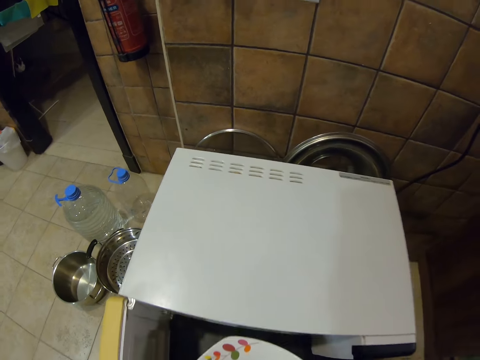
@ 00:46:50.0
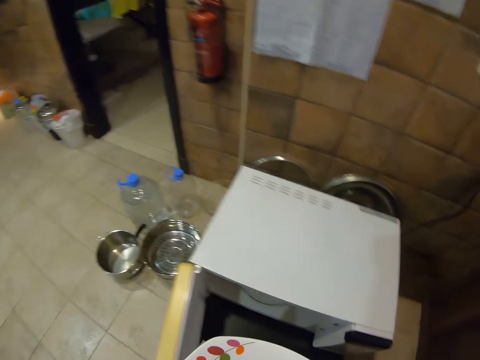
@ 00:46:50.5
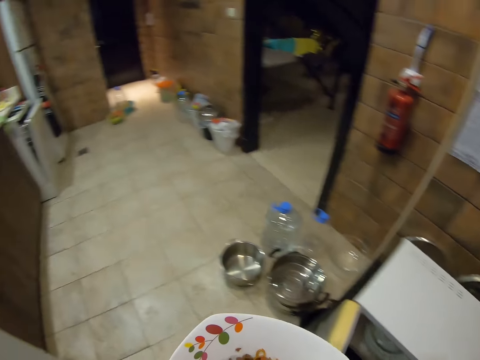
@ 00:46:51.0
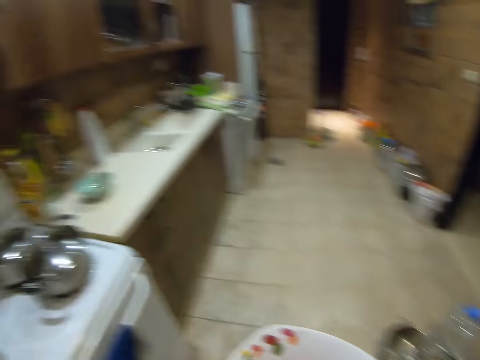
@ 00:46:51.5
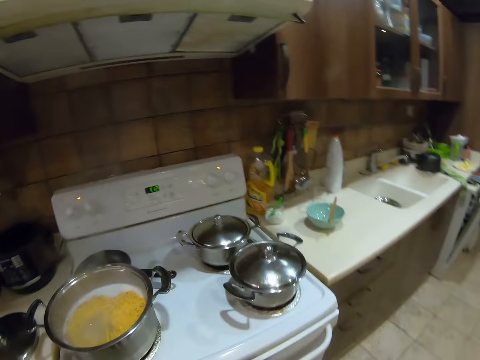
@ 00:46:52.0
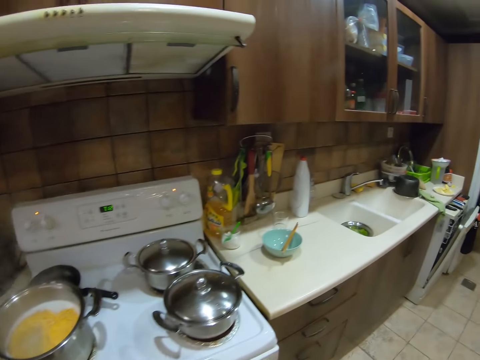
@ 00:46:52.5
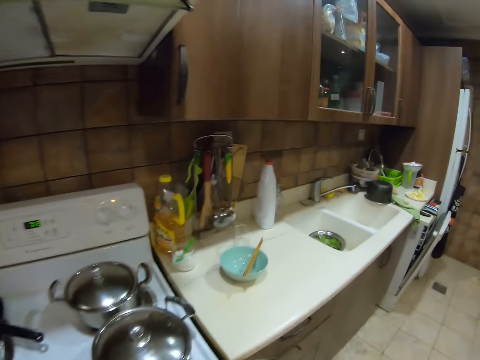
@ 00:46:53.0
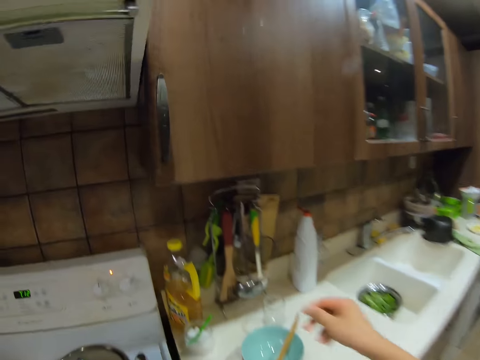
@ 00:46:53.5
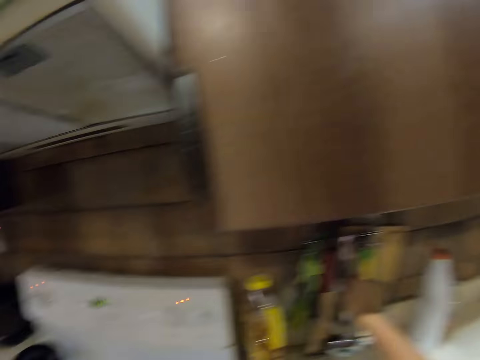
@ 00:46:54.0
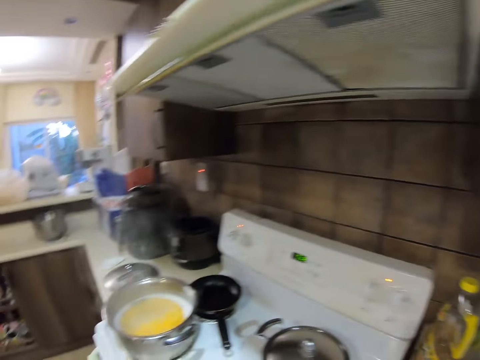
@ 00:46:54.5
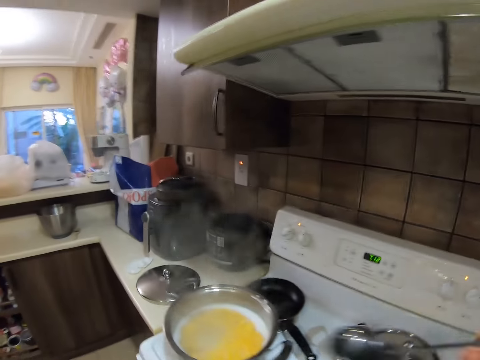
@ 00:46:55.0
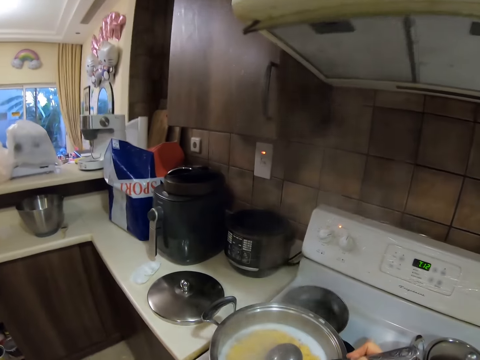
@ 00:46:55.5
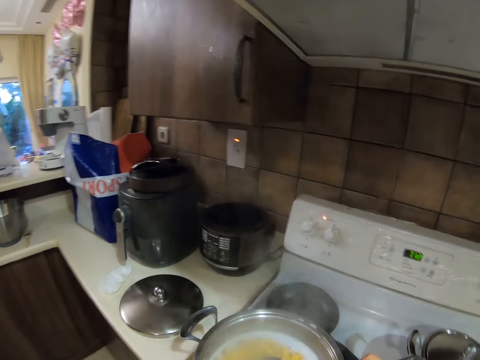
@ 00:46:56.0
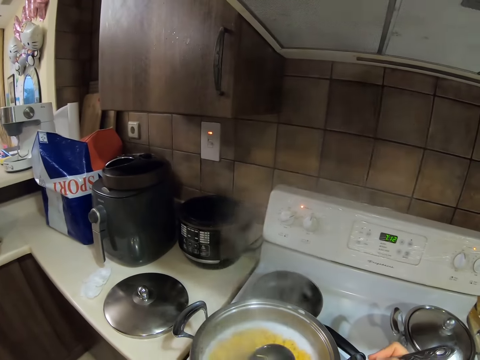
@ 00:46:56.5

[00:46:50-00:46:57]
The camera wearer removes a plate from the microwave. They put down the plate. They pick up a serving spoon.

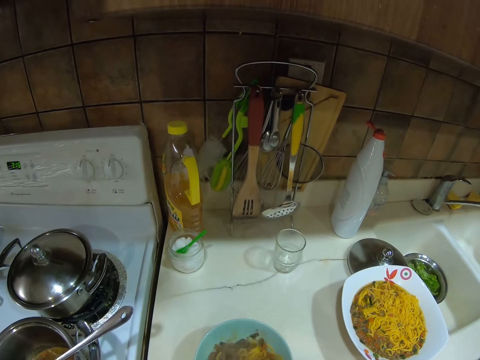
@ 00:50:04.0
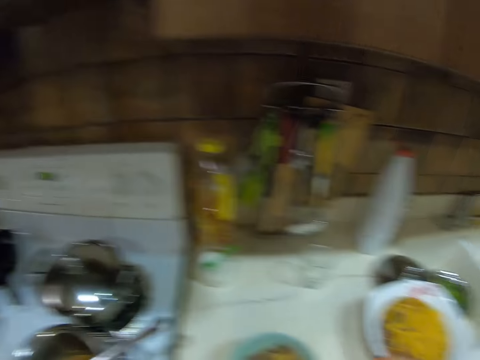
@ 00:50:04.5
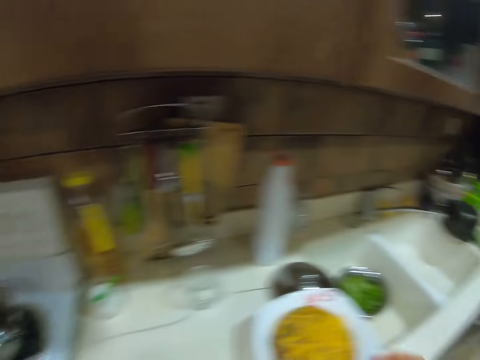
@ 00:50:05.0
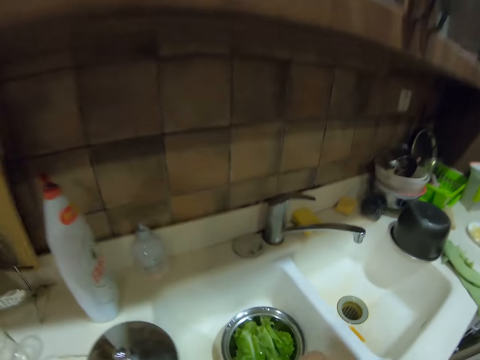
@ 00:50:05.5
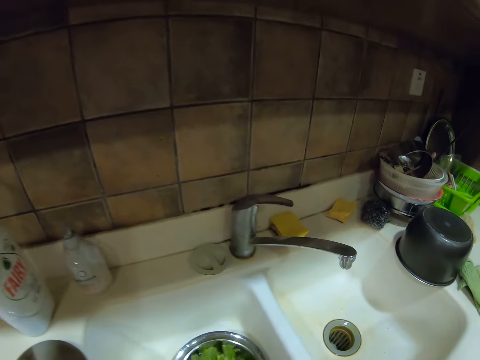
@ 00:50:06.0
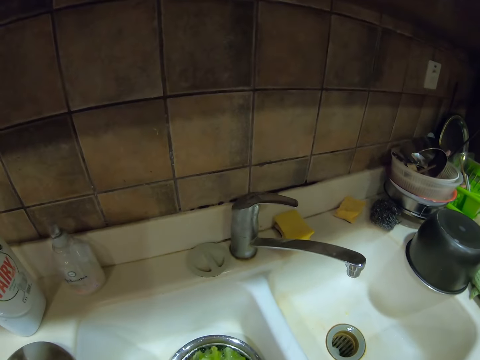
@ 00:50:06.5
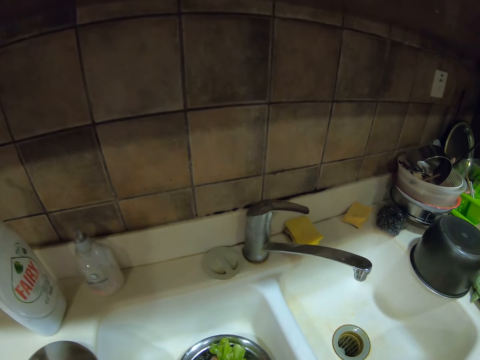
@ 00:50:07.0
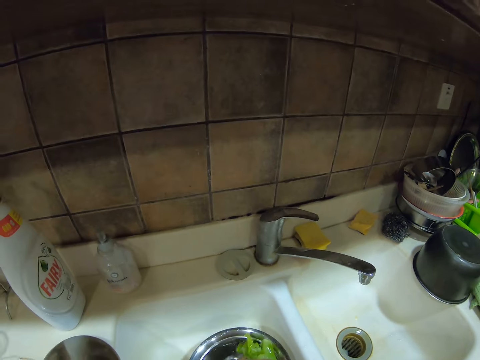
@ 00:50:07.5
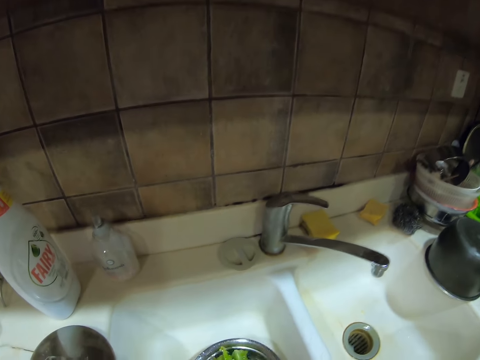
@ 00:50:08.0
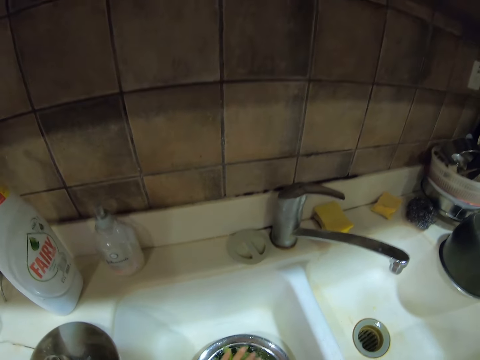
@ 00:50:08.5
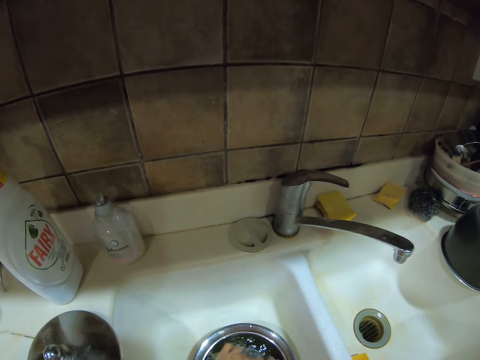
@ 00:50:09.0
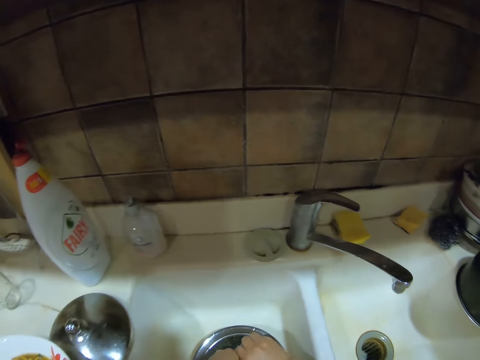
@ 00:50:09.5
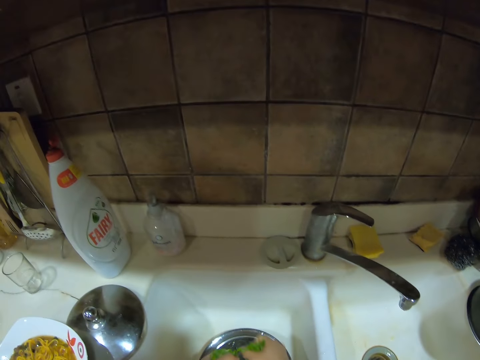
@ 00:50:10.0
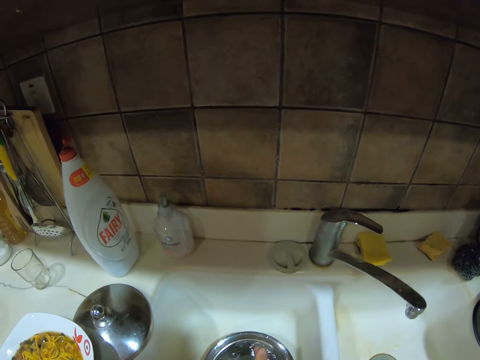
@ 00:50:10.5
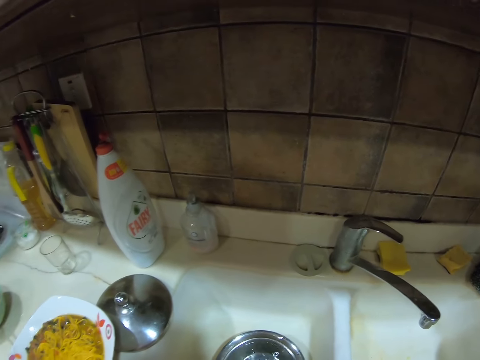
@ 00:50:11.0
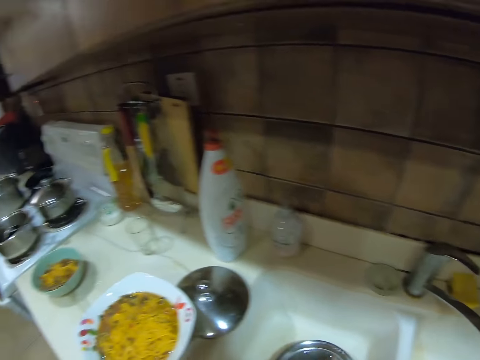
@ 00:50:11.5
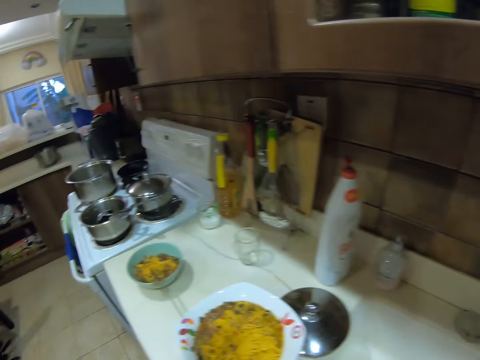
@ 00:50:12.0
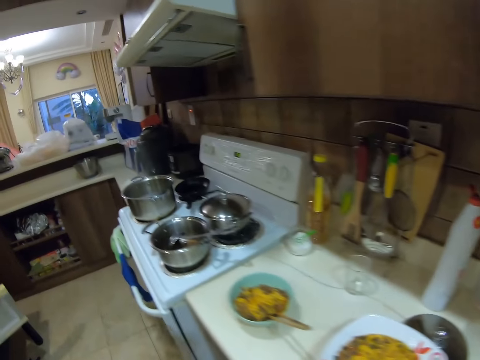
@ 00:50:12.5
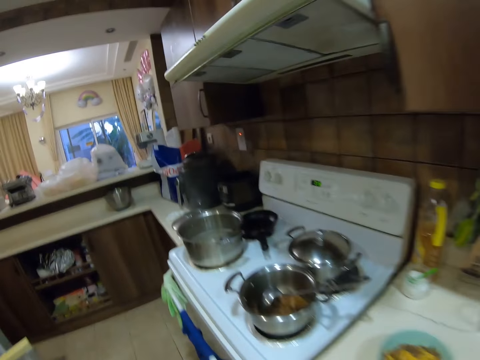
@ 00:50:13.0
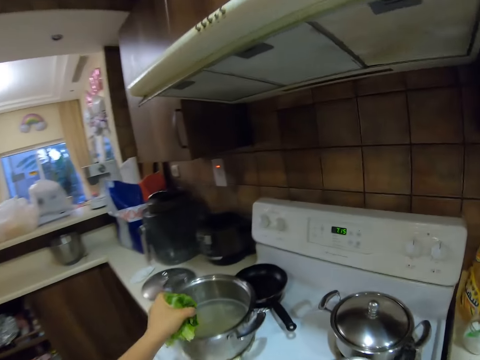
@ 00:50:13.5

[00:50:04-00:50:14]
The camera wearer walks around the kitchen. They pick up the spinach. They rinse the spinach in the bowl in the sink. They walk around the kitchen.

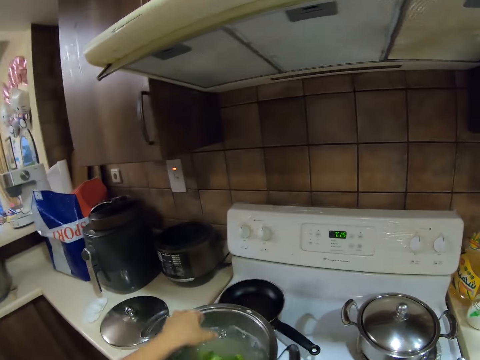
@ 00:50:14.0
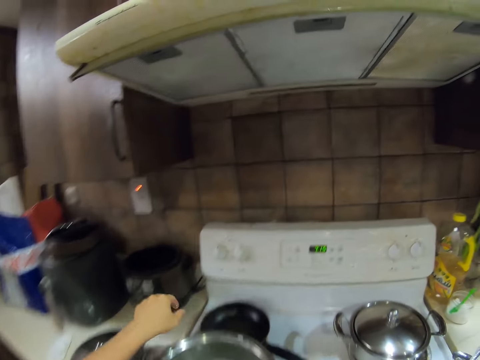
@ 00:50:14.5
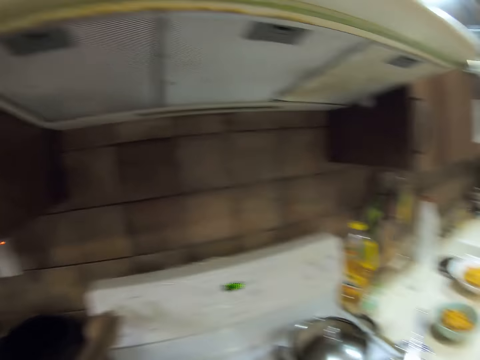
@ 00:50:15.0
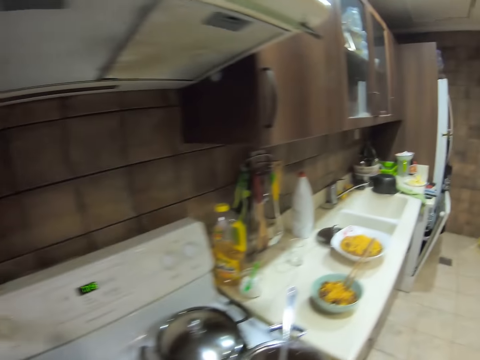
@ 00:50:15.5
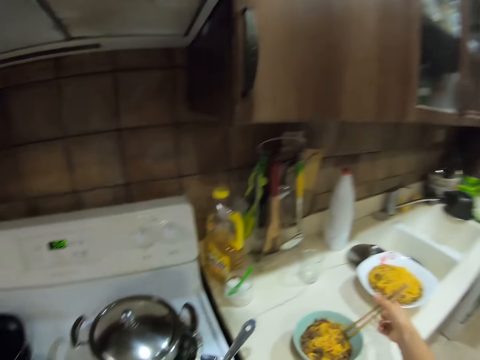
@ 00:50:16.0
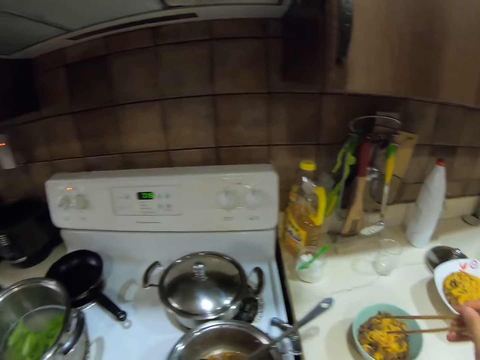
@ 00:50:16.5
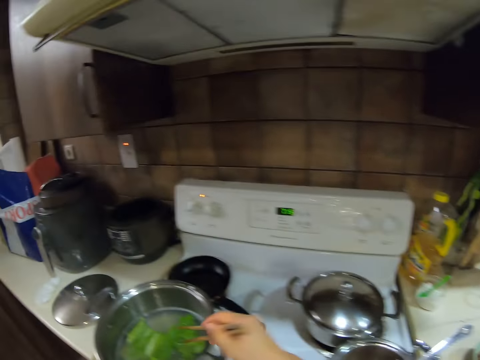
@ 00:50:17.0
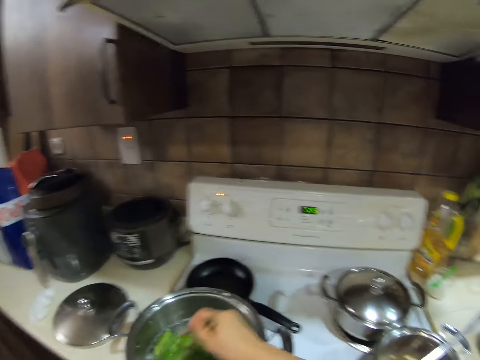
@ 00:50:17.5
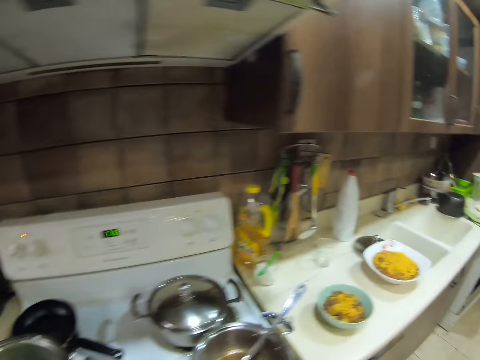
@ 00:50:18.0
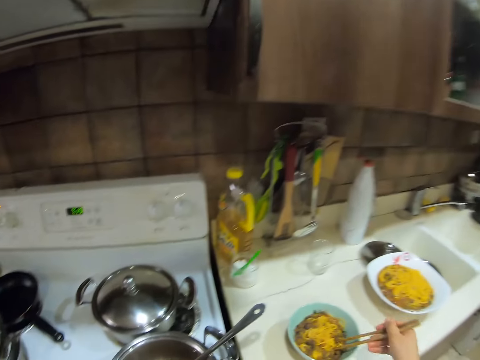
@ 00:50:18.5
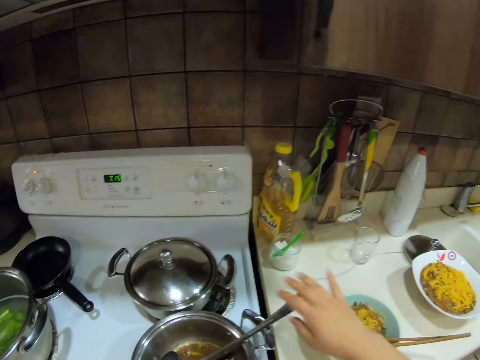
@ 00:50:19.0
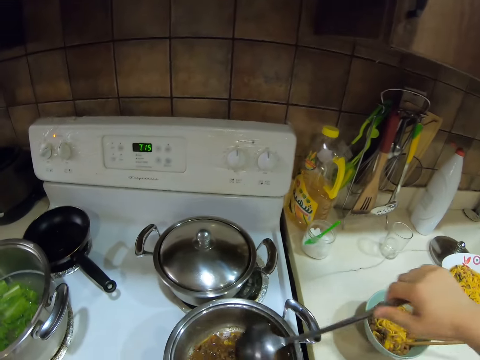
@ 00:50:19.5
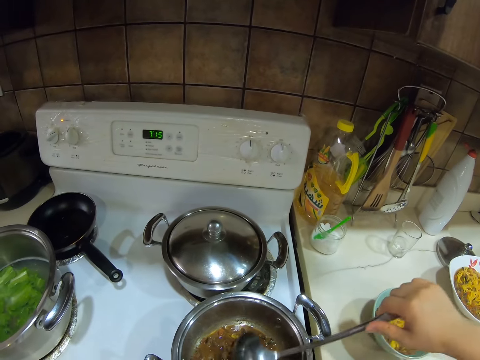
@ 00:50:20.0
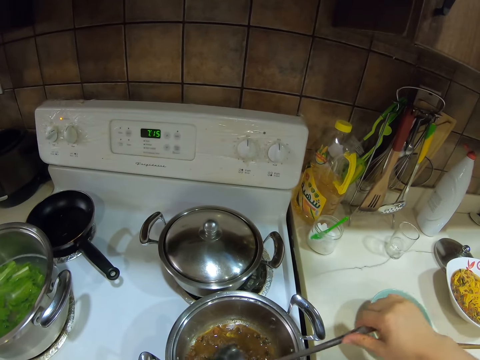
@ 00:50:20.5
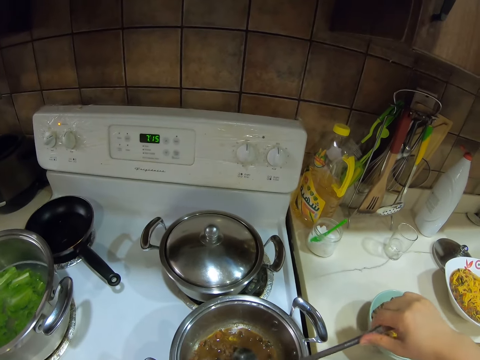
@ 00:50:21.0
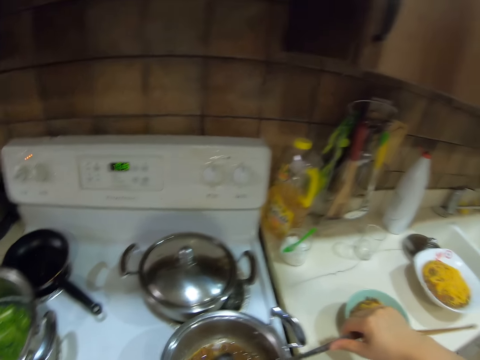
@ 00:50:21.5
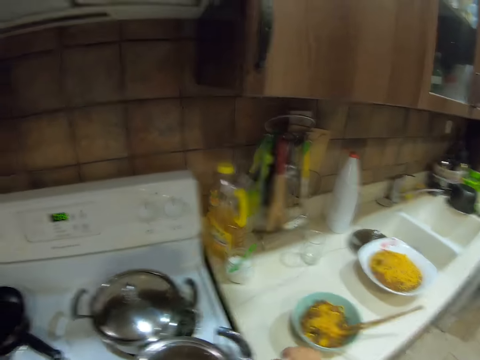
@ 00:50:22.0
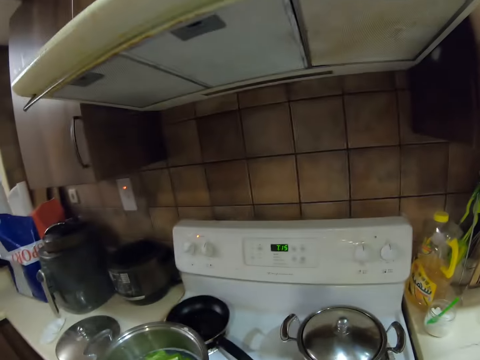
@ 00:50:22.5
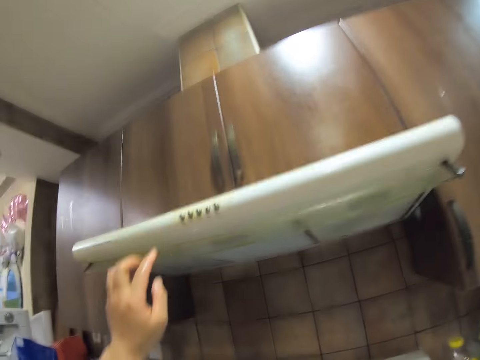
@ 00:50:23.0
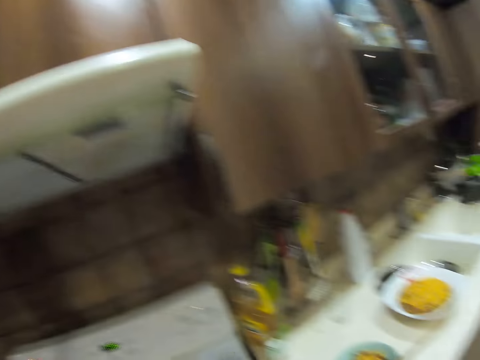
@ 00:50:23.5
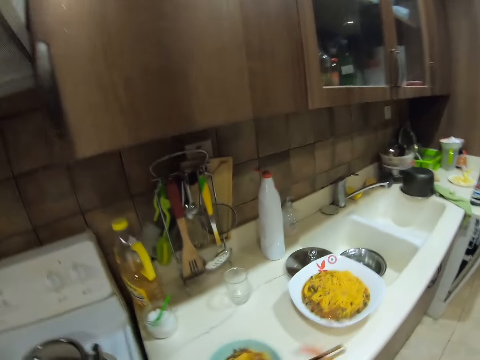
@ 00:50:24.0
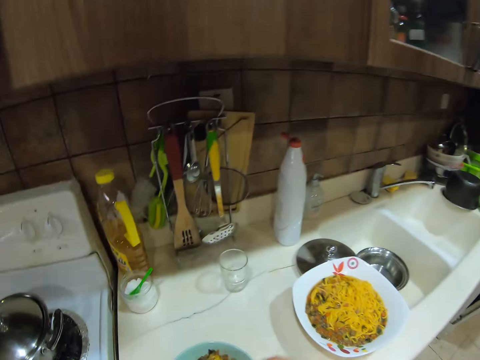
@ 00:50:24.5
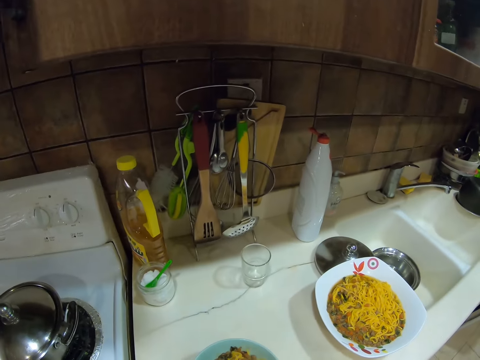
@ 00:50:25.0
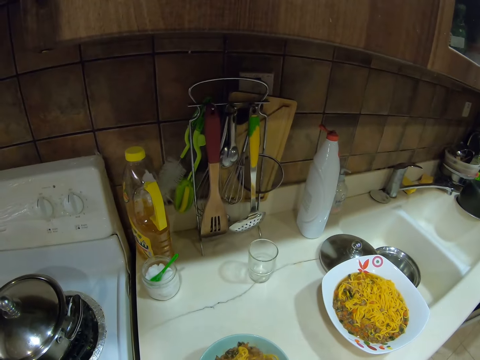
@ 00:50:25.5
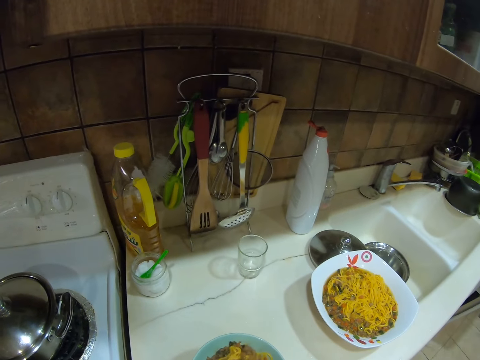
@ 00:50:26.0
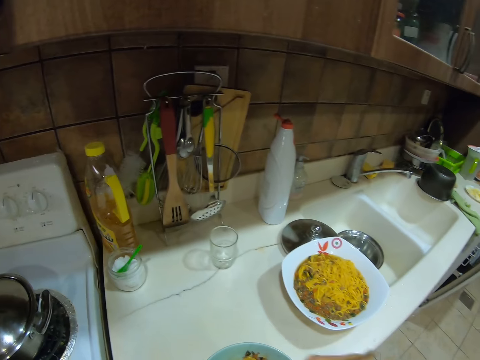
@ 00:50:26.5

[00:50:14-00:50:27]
The camera wearer dips spinach or vegetable in a cooking pot. He turns on the stove. He picks up the chopsticks from the bowl. He stirs the spinach and cooks the vegetable. He puts the chopsticks in the bowl. He picks up the cooking spoon from the cooking pot. He holds a ladle. He stirs the food and cooks the food. He looks around the kitchen. He turns off the air conditioner. He touches something with his finger. He walks around the kitchen. He stirs the spaghetti. He picks up the bowl from the kitchen counter.
